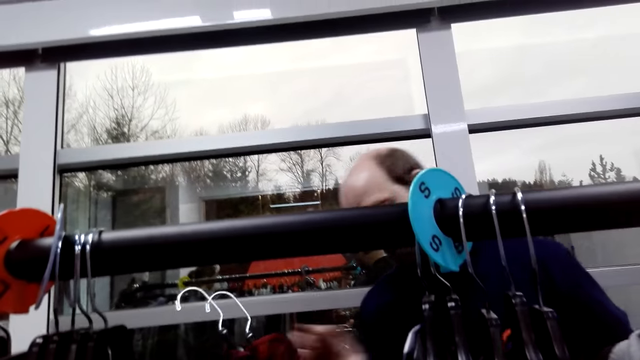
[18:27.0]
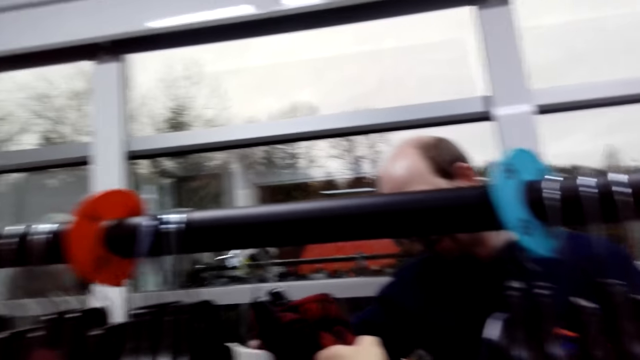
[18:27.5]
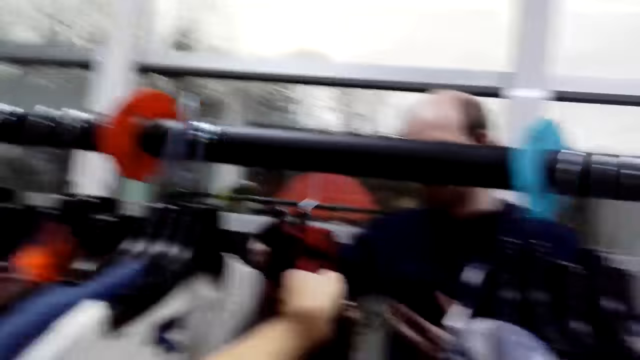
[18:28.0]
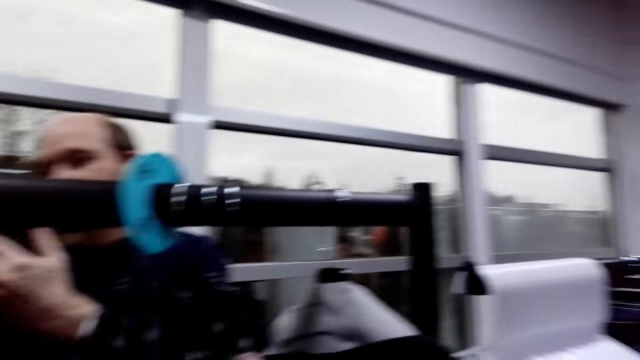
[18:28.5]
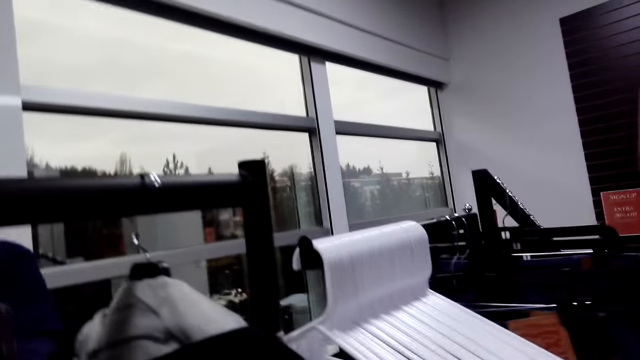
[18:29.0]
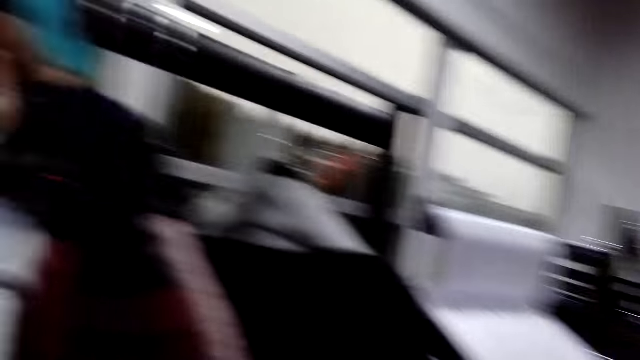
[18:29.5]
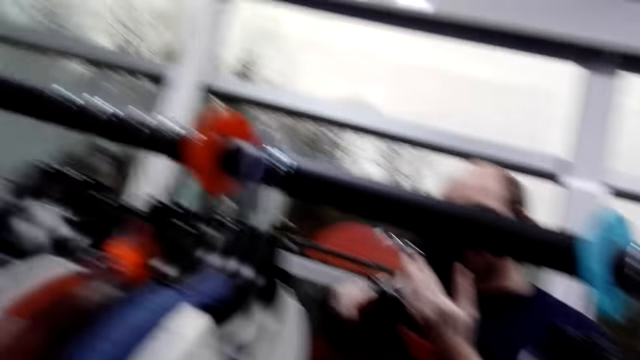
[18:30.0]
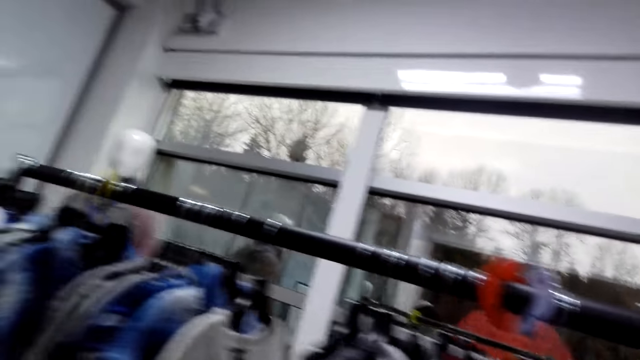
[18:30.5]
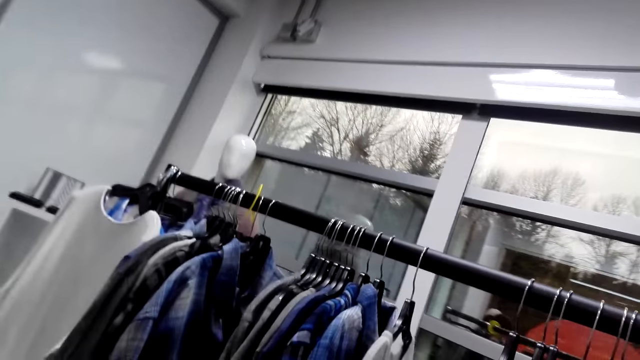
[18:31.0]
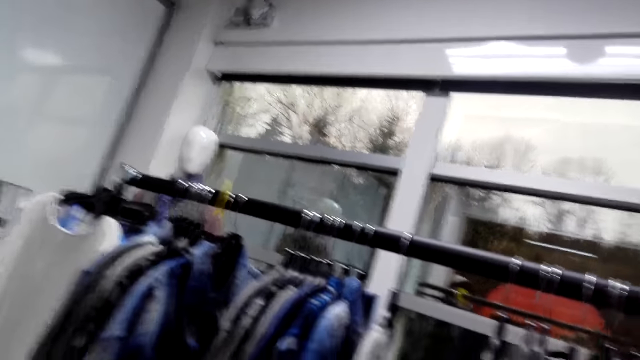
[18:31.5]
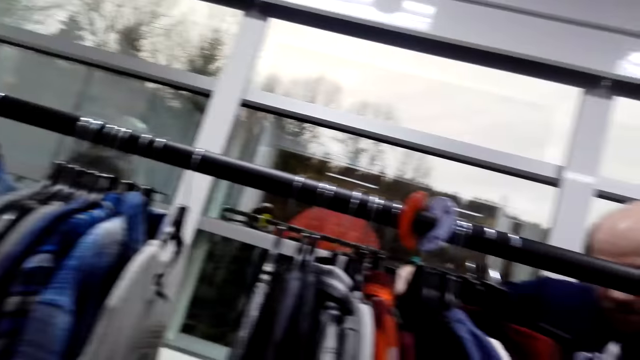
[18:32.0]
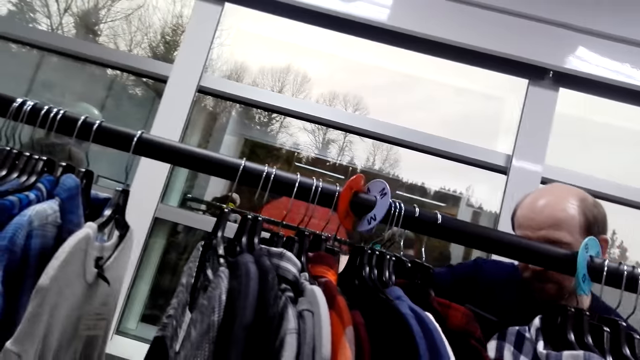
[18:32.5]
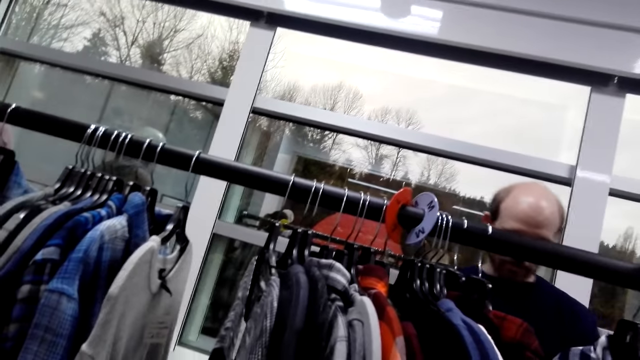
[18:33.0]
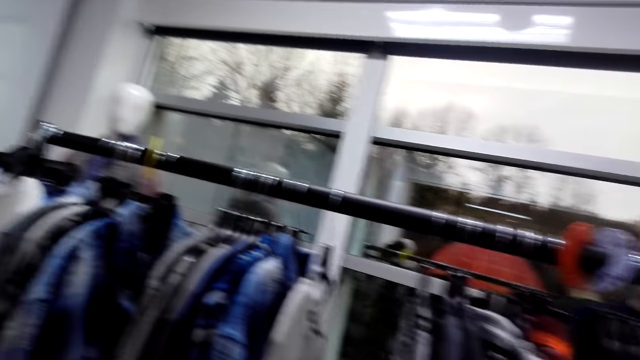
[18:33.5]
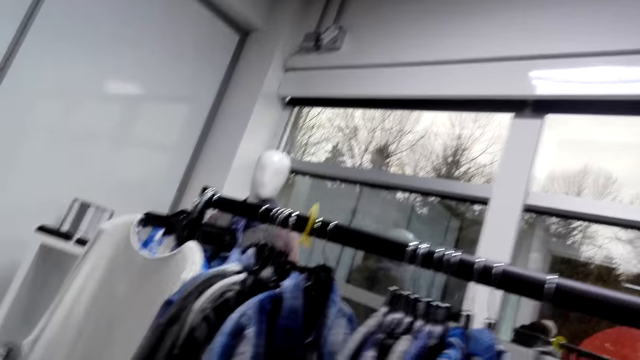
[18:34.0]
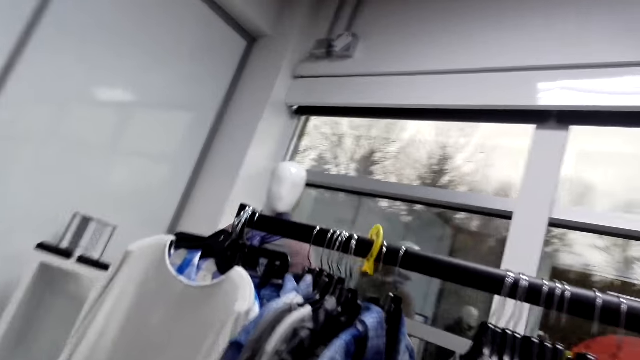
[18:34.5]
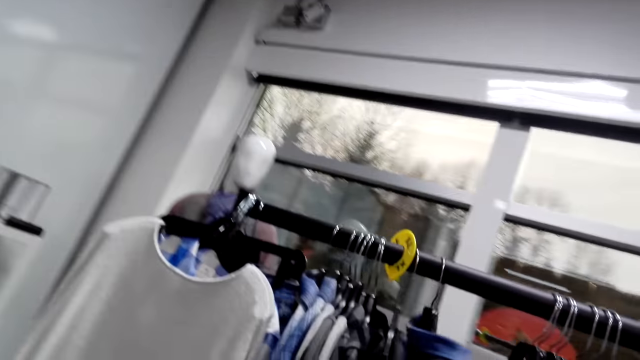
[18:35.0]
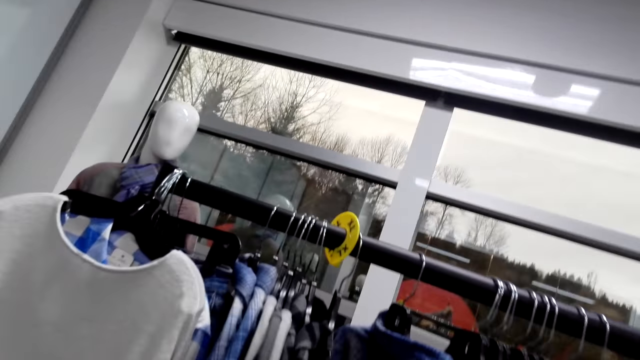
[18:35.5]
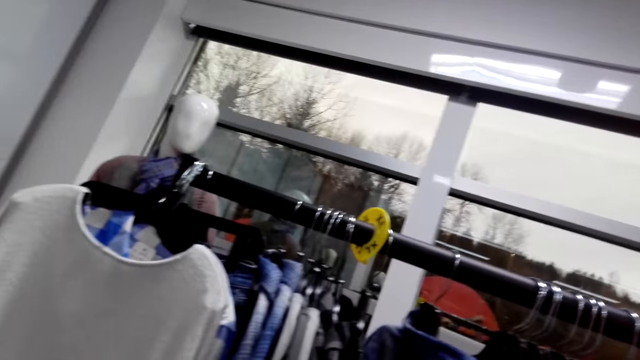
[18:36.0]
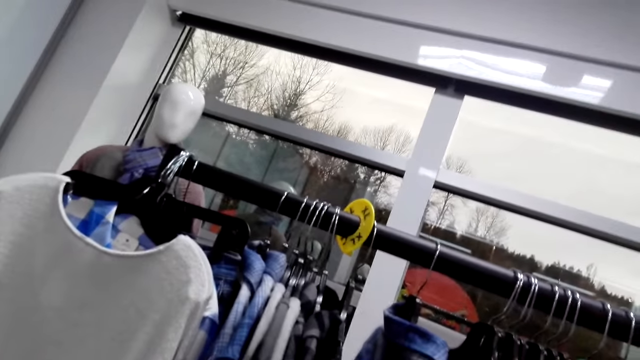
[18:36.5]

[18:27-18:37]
The man moves around. The camera wearer gives the shirts to the man. The man lifts his hand. The camera wearer looks around. They talk to the man. The man talks to the camera wearer. The camera wearer moves around the clothes.

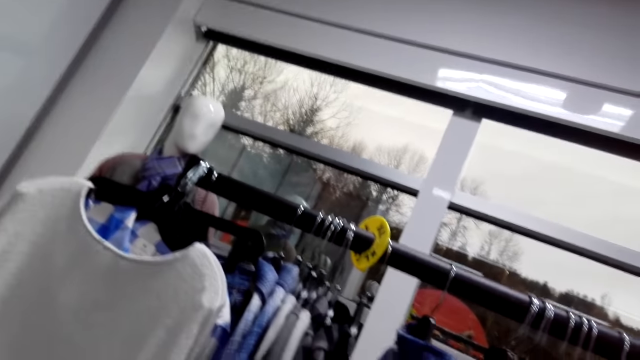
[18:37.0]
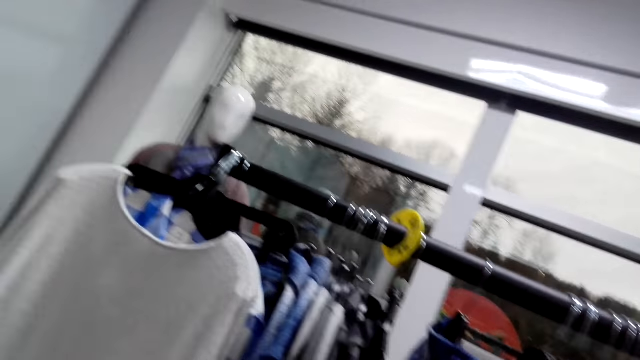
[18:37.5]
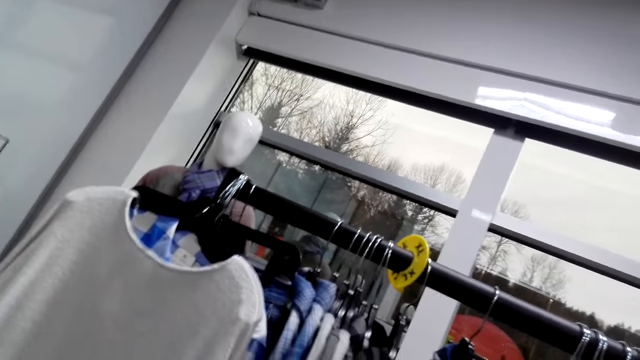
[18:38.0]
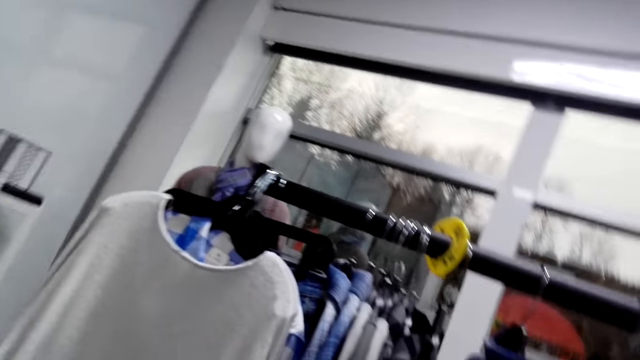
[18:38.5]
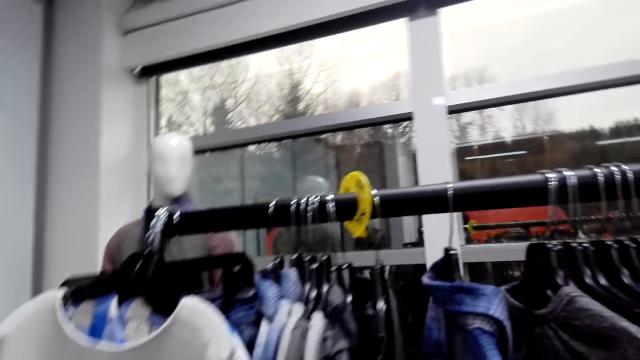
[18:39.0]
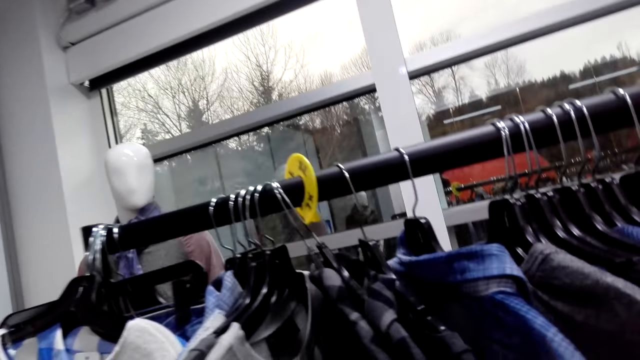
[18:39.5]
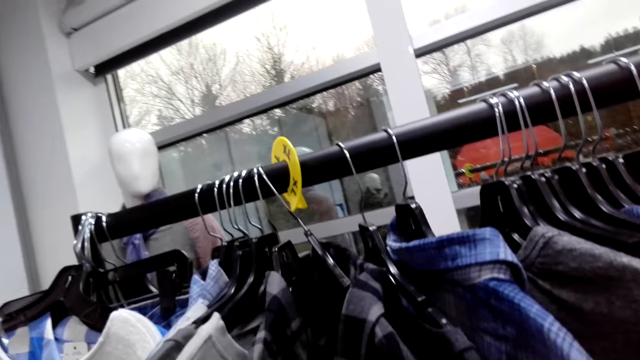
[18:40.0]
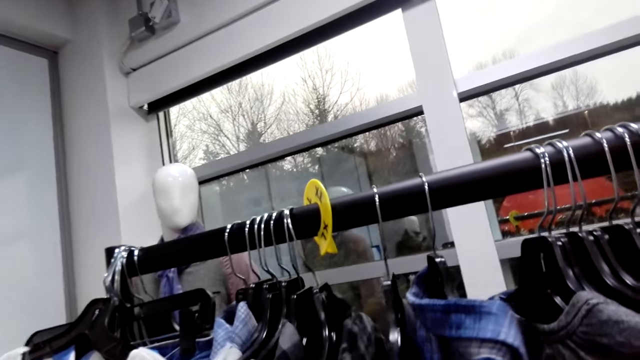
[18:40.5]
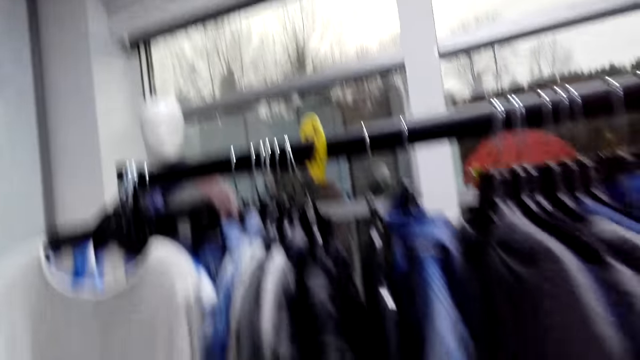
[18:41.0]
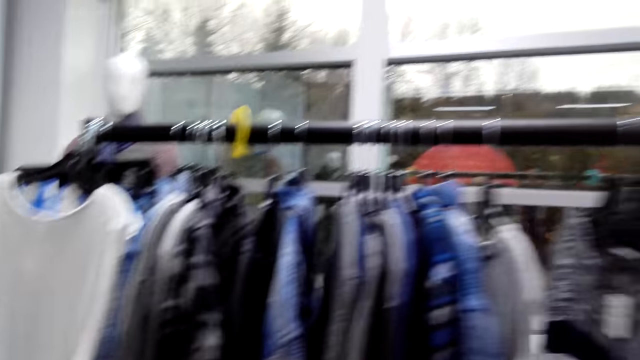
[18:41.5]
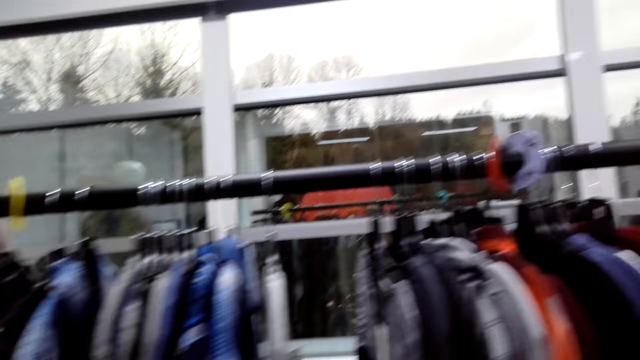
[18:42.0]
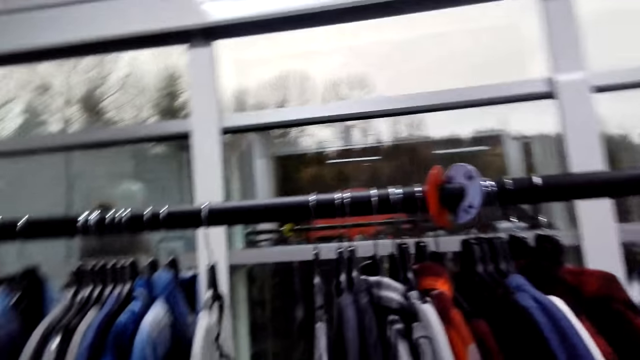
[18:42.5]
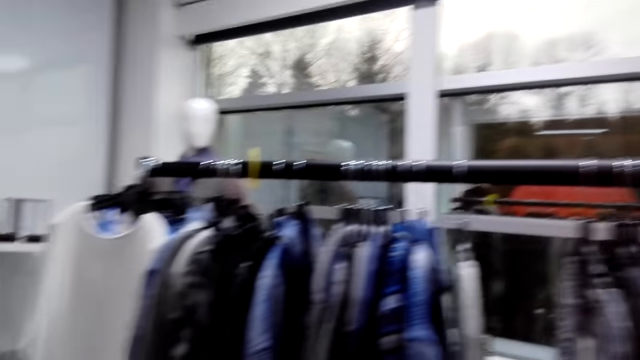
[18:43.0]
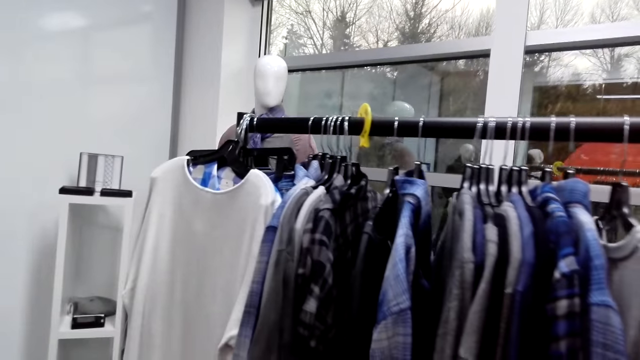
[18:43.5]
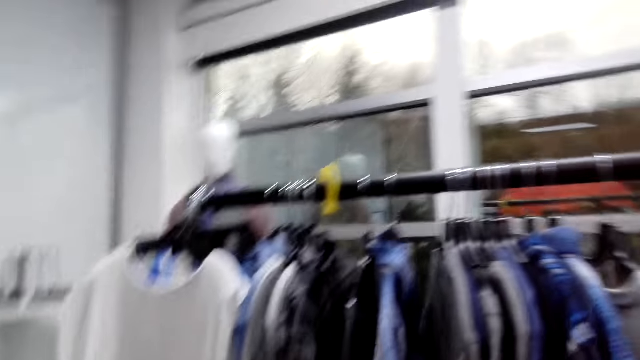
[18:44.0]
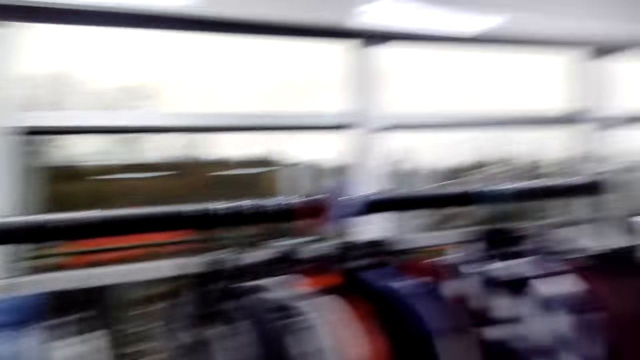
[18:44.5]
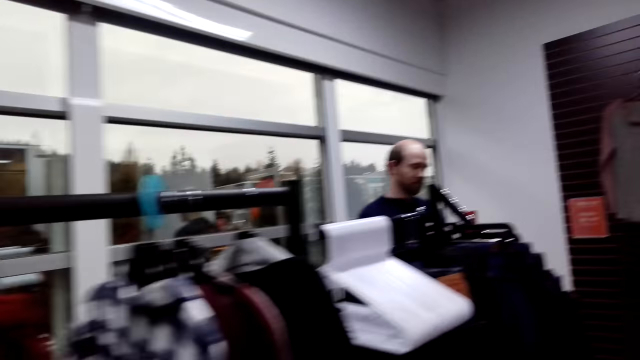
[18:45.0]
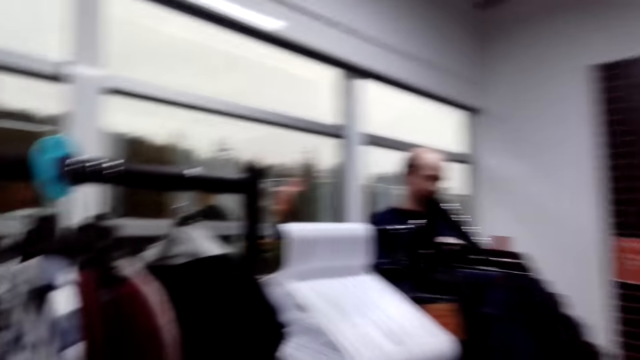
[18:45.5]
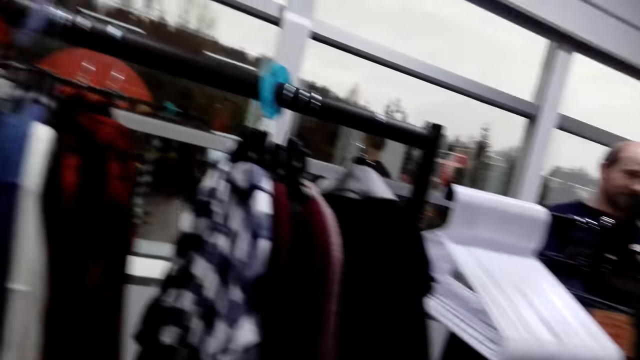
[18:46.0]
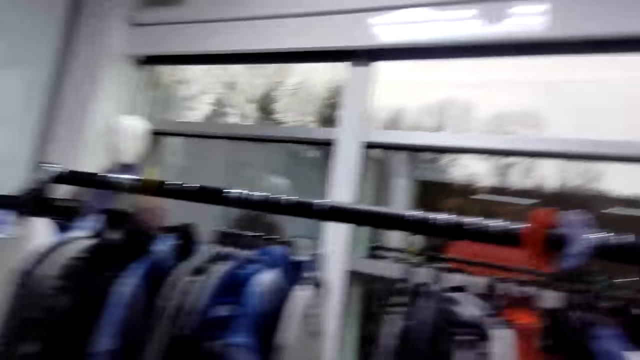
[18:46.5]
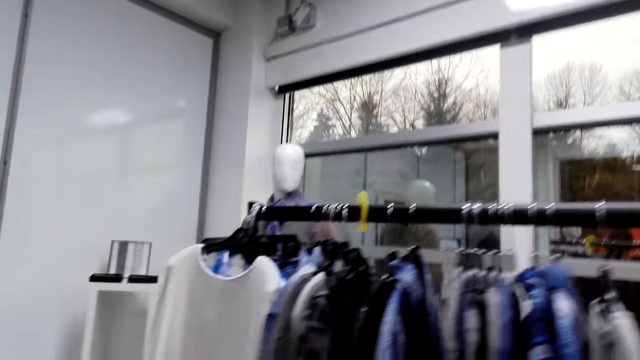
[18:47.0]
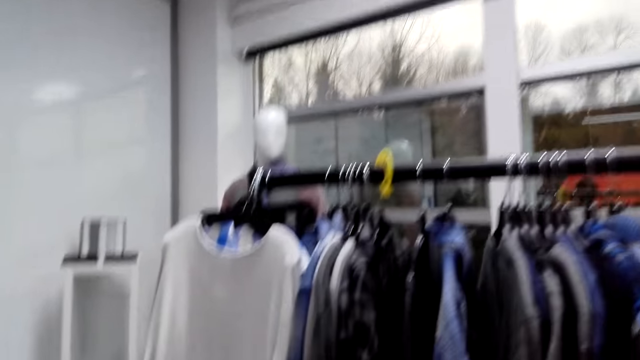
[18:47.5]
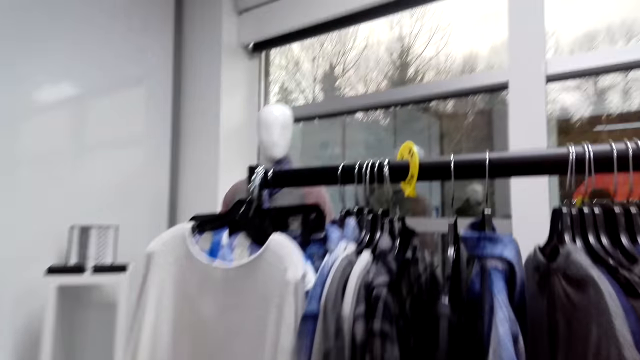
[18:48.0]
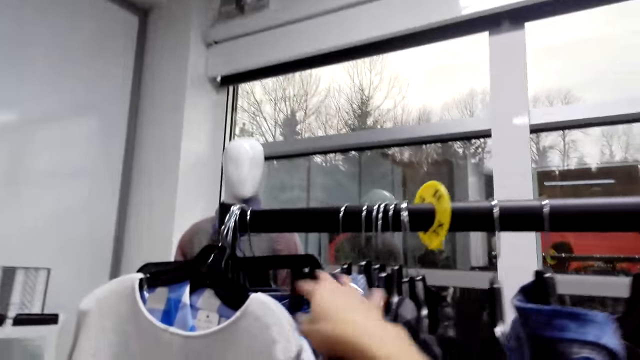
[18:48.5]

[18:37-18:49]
The camera wearer talks to the man. They look at the shirts on the clothes rack. The man talks to the camera wearer. The camera wearer moves the clothes. The lady moves the clothes. The camera wearer talks to the man. The man talks to the camera wearer. The camera wearer moves around the clothes rack. They look around. They talk to the man.
